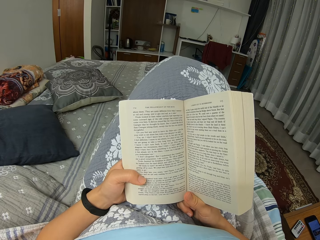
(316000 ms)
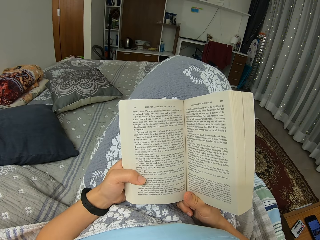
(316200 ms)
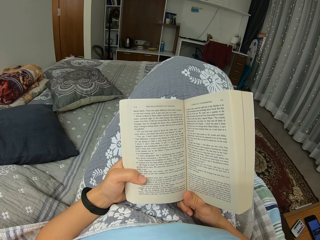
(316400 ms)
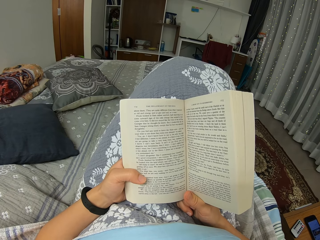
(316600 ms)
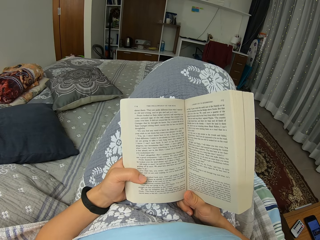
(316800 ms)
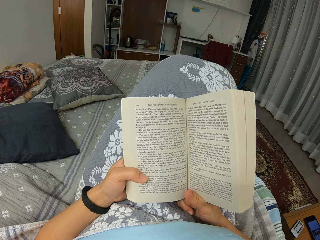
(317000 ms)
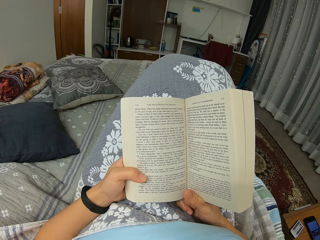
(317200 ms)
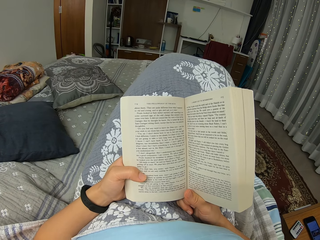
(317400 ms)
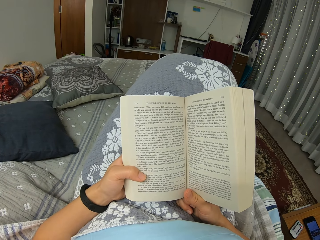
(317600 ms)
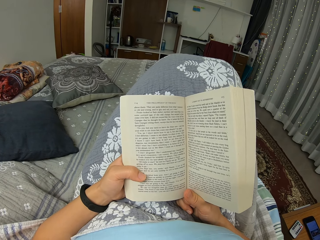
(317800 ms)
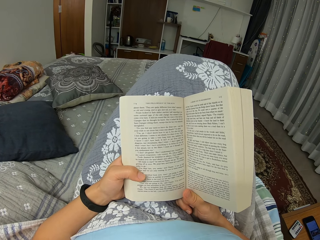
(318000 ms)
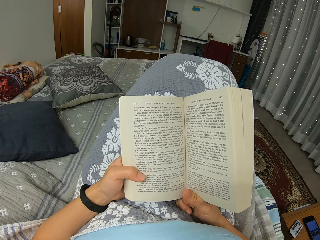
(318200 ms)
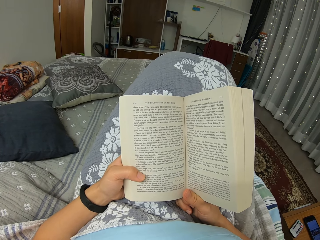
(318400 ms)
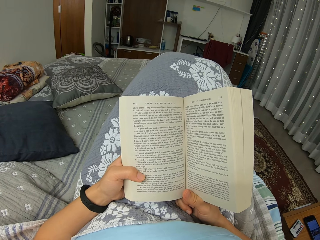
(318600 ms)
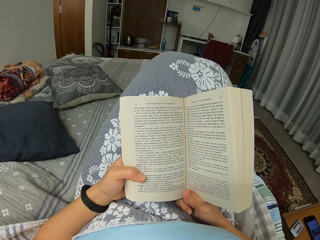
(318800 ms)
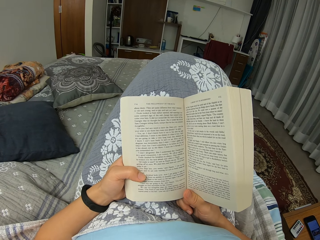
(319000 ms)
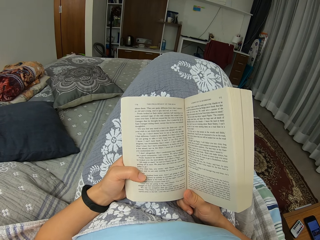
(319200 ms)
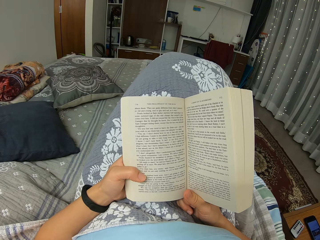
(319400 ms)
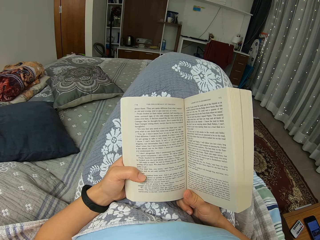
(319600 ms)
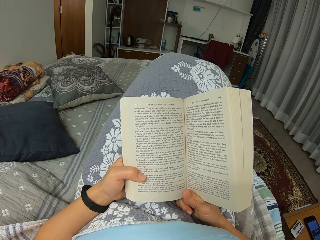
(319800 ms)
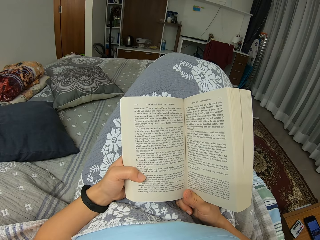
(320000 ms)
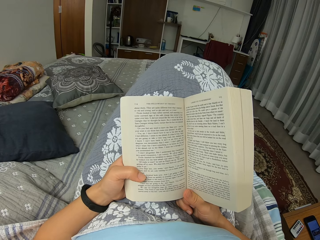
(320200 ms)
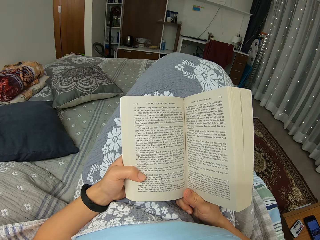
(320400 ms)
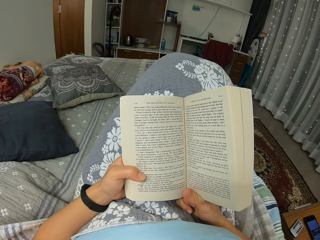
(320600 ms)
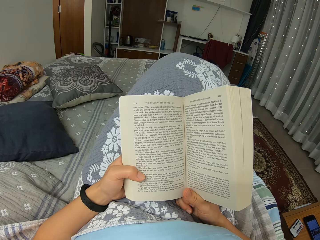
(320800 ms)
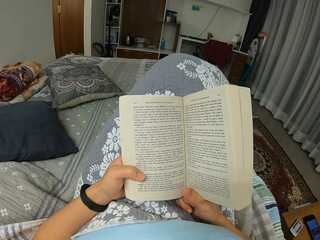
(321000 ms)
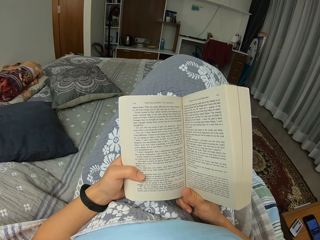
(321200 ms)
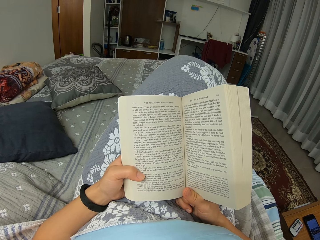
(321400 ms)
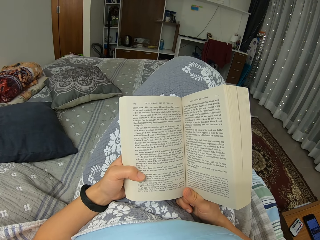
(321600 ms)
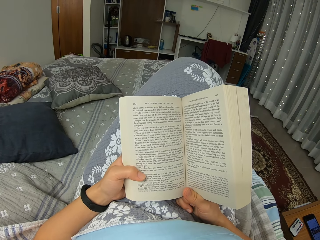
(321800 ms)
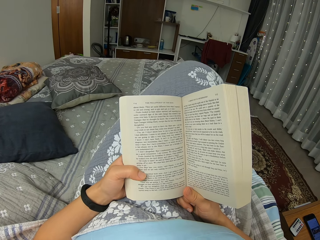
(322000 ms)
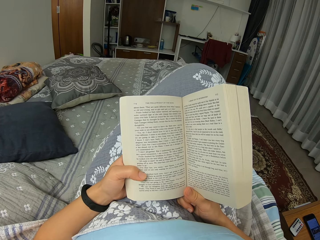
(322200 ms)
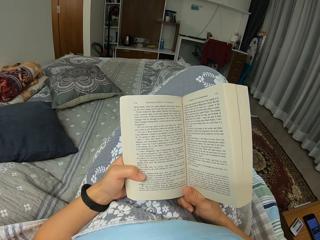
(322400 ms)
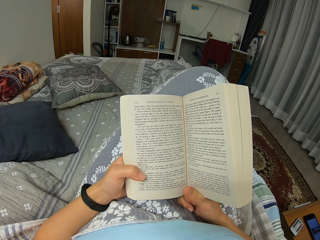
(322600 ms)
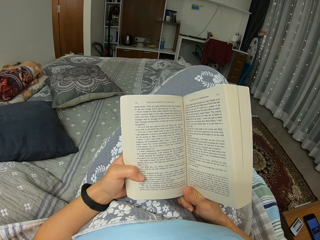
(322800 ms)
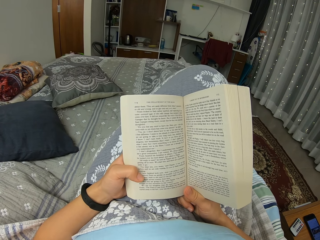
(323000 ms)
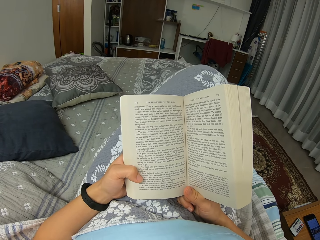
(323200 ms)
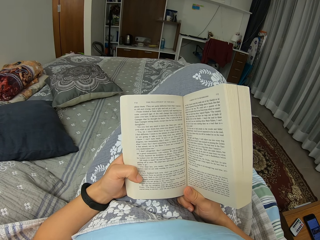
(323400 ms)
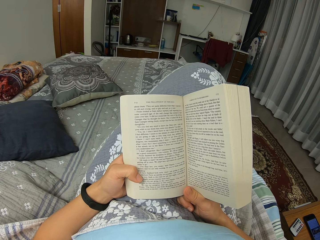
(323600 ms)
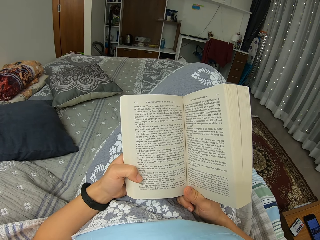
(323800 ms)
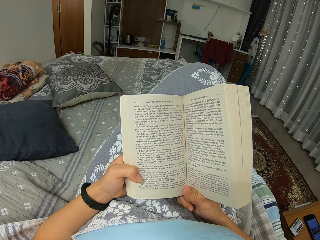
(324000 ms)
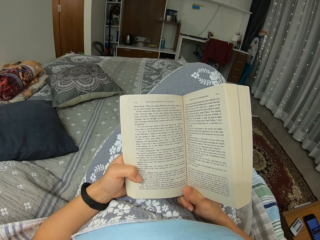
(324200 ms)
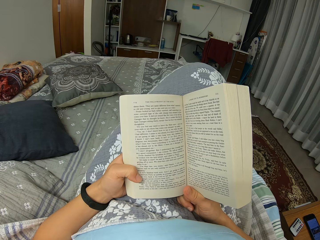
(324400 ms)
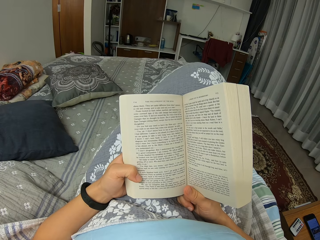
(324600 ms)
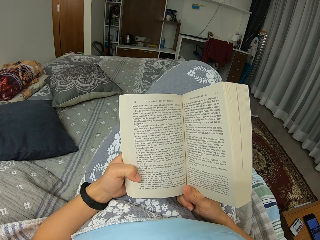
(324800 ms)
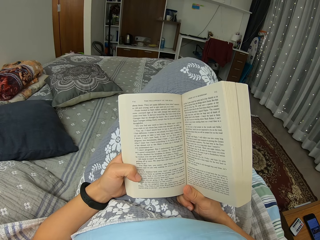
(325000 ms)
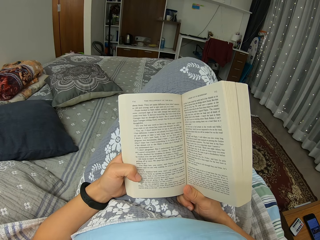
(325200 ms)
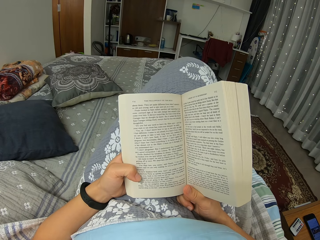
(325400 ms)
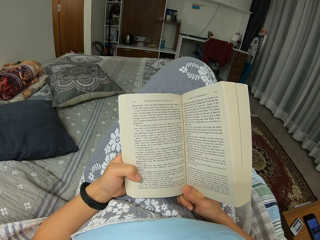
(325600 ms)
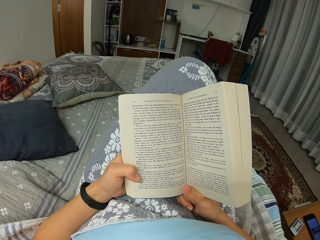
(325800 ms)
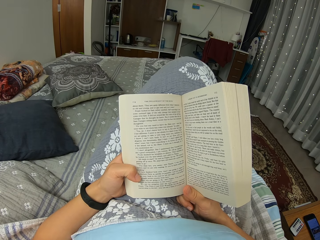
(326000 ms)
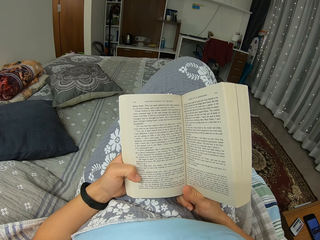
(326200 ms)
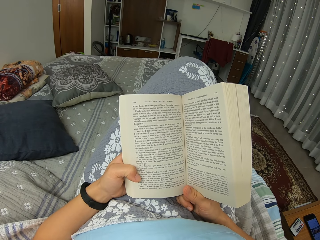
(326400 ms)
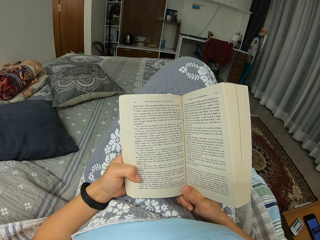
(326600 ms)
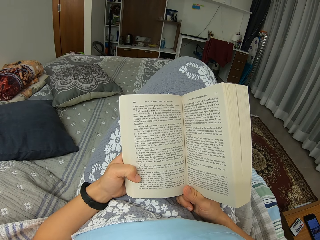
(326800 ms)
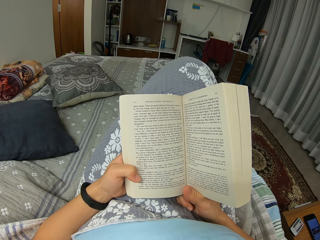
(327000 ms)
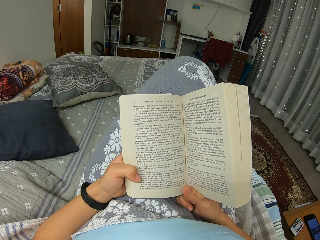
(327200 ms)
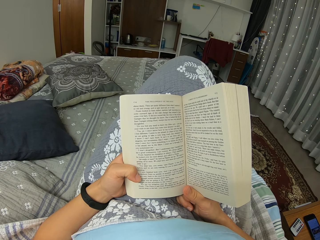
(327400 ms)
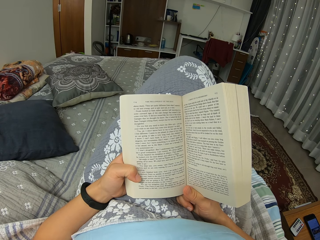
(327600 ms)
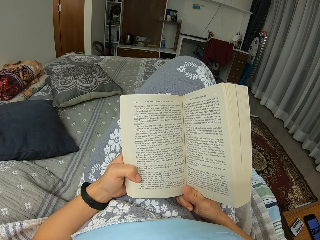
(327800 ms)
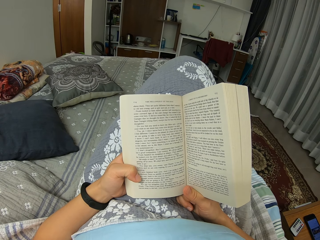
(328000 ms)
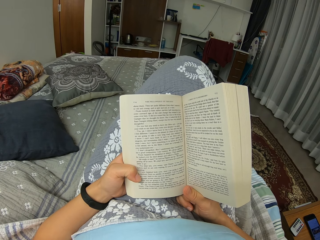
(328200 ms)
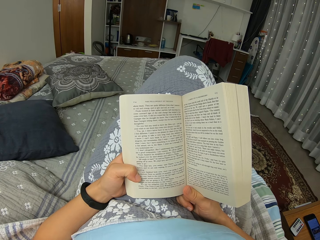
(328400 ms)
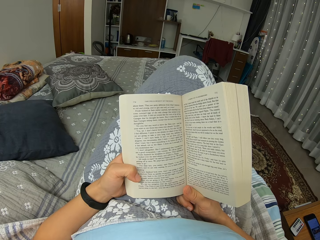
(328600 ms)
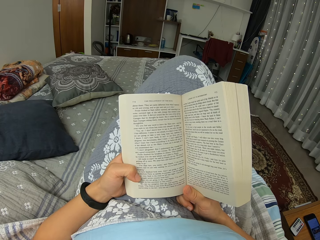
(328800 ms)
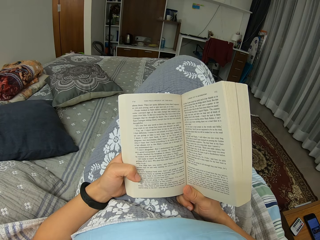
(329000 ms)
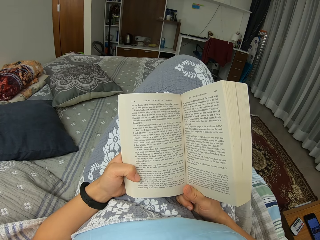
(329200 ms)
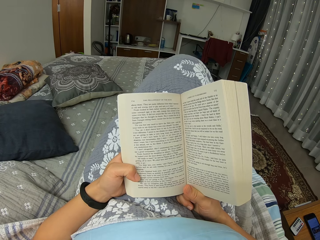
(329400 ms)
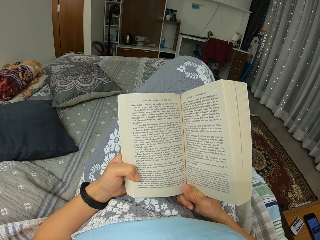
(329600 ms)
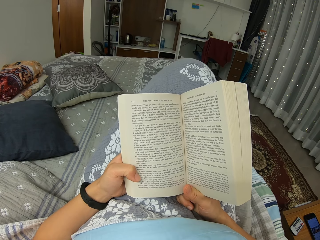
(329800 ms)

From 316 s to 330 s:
The camera wearer lowers their leg. They move their leg.

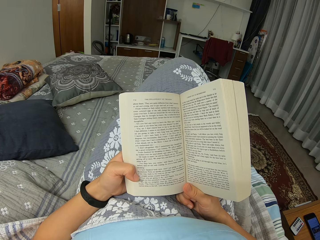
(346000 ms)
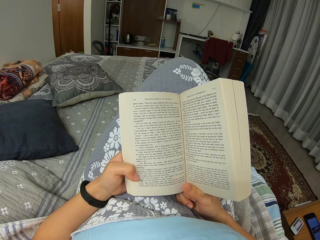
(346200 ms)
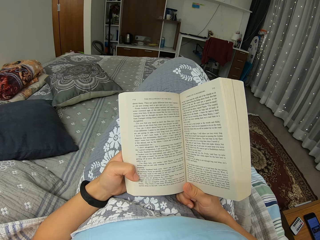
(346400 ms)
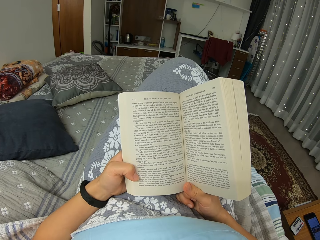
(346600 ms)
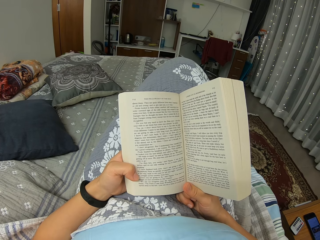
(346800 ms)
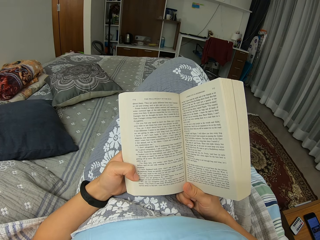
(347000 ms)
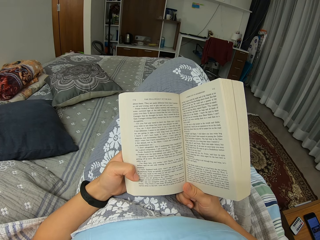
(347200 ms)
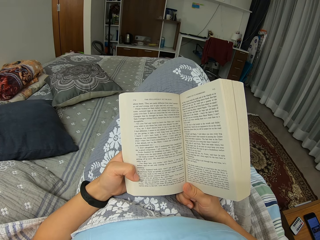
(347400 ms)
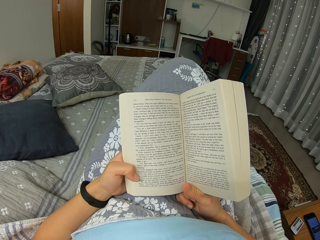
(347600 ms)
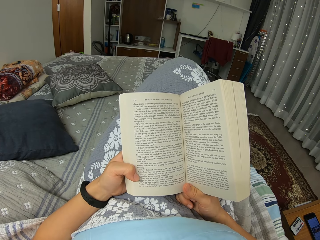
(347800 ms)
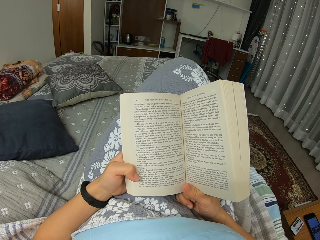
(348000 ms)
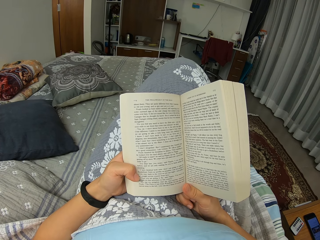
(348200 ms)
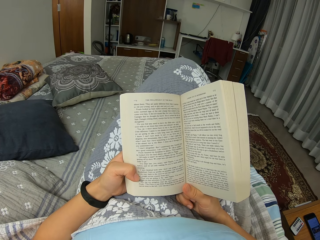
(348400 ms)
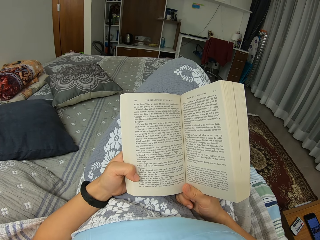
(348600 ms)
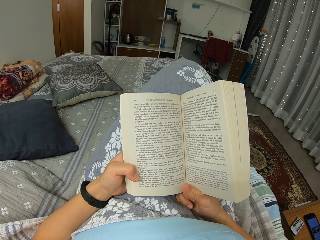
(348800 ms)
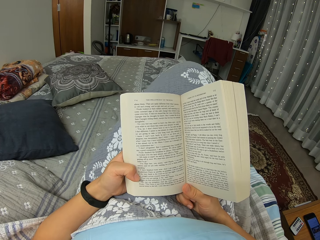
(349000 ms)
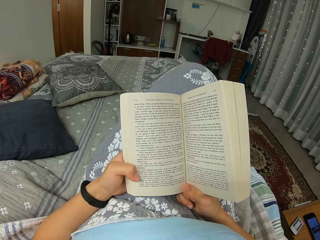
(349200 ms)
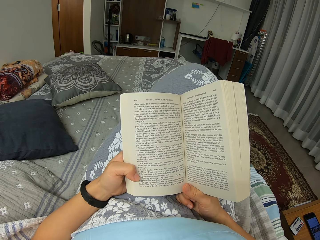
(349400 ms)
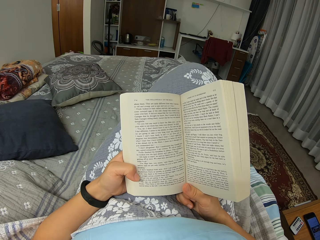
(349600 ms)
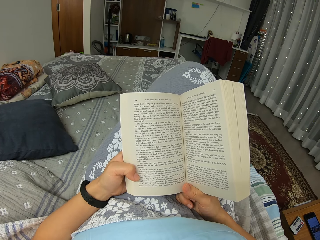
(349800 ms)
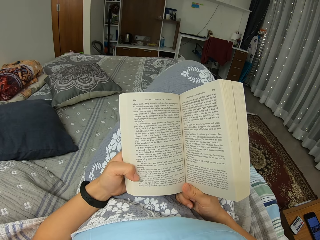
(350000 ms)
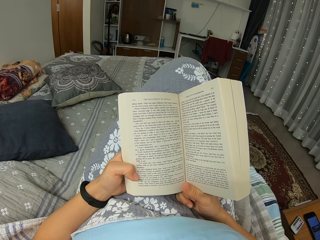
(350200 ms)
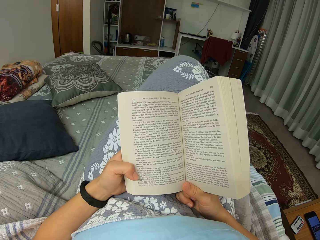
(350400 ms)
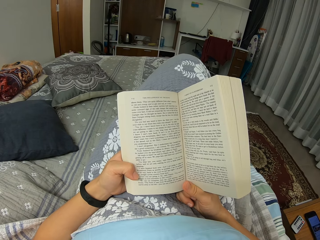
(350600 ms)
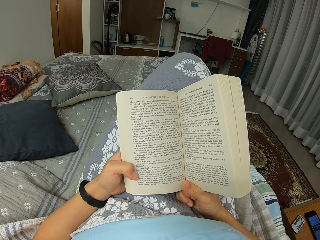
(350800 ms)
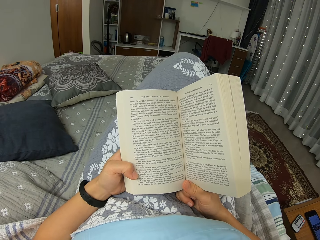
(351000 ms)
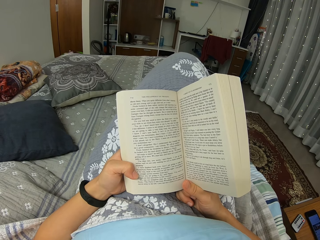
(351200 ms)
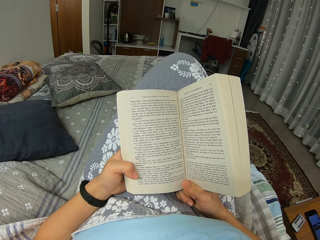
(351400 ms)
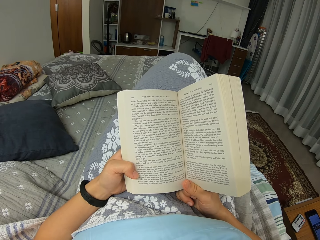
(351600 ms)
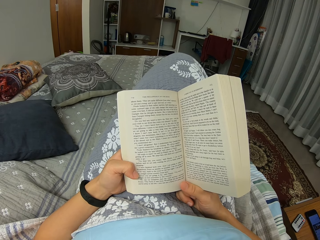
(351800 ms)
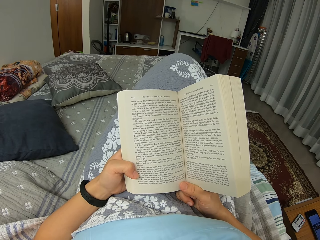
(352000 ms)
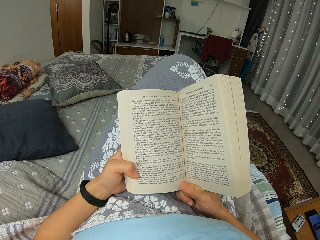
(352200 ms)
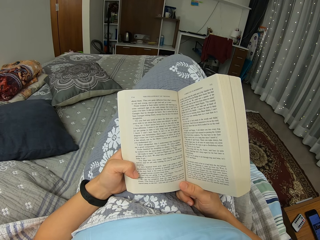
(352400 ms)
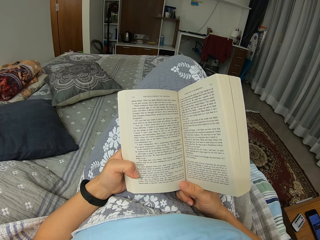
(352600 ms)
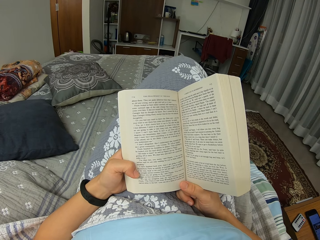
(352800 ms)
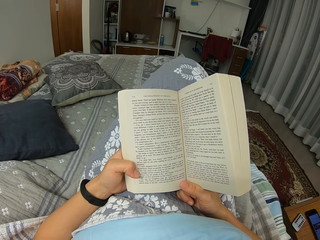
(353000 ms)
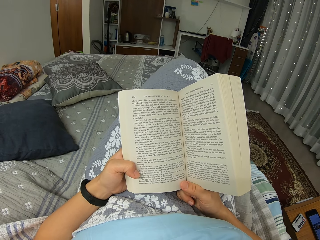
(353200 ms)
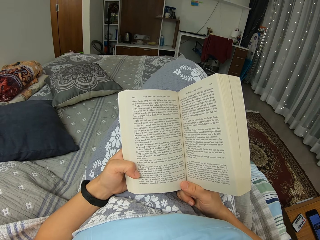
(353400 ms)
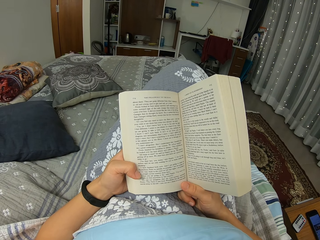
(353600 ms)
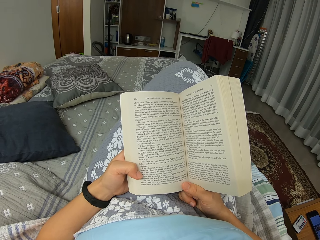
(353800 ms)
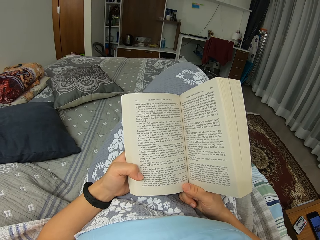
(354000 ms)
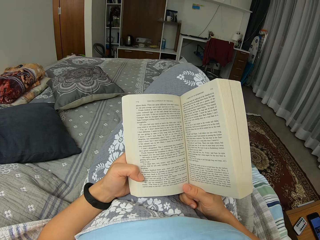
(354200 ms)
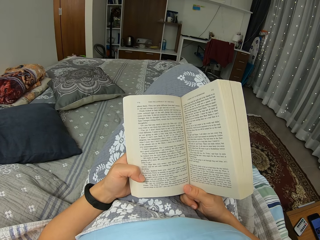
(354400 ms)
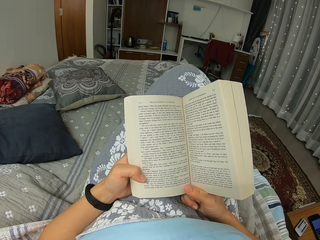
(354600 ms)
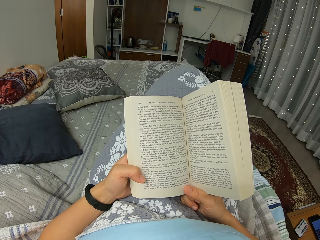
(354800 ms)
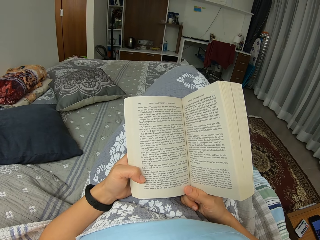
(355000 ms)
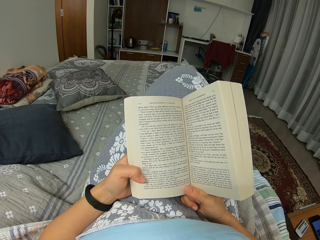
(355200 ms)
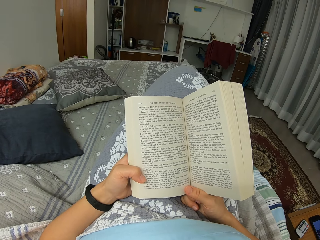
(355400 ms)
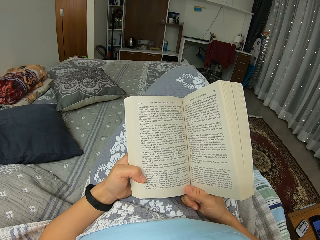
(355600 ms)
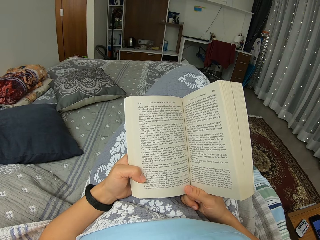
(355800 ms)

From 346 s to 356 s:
The camera wearer moves their leg.
